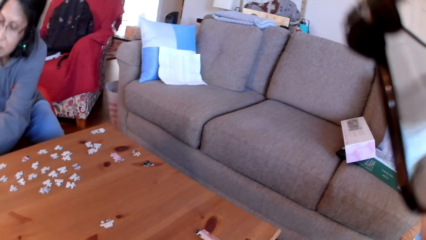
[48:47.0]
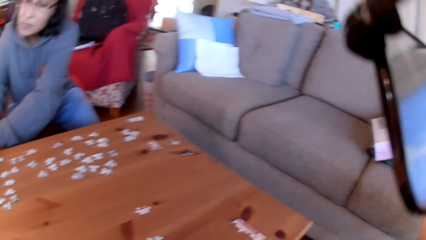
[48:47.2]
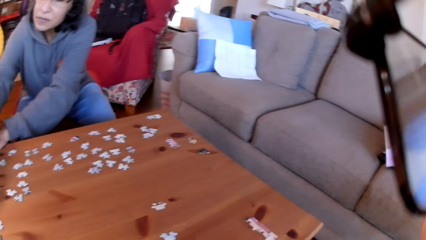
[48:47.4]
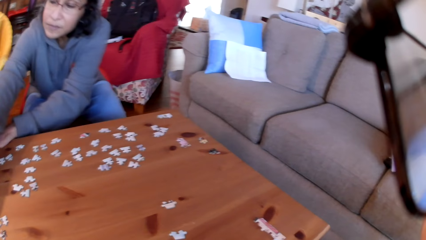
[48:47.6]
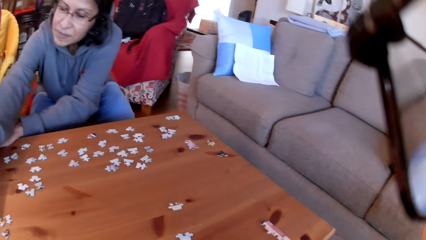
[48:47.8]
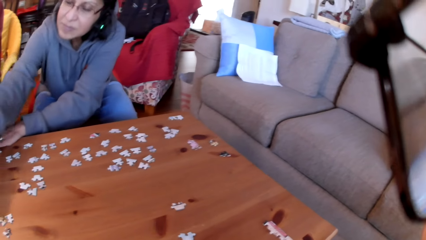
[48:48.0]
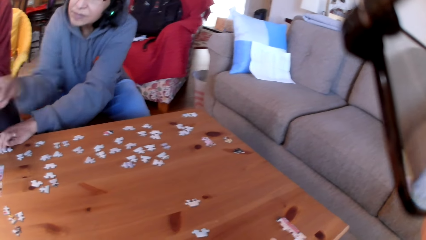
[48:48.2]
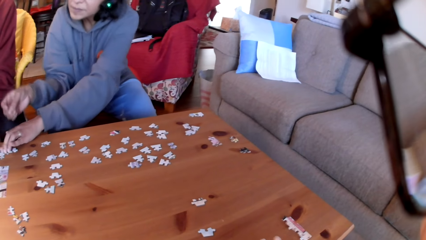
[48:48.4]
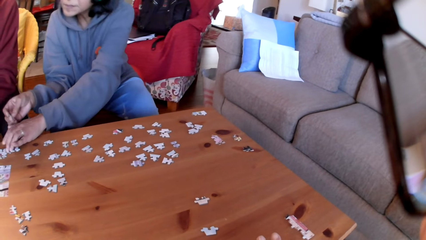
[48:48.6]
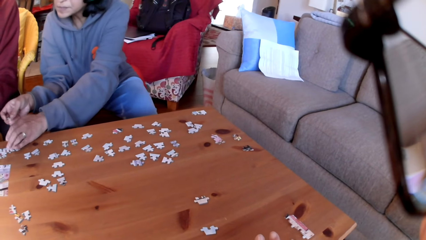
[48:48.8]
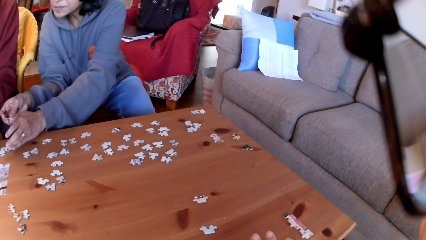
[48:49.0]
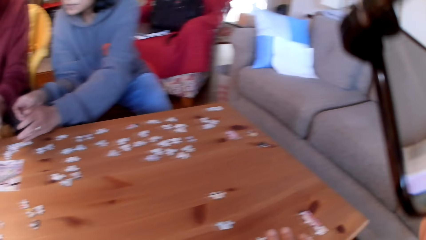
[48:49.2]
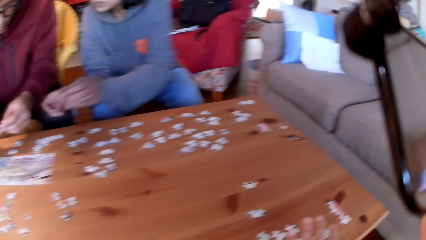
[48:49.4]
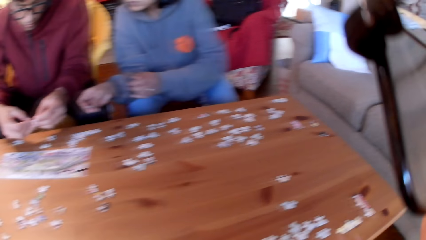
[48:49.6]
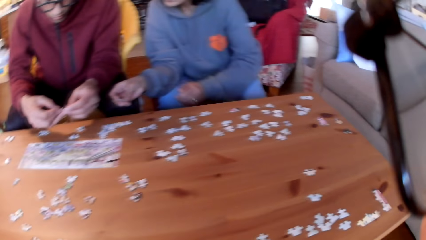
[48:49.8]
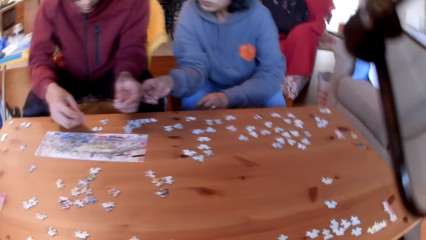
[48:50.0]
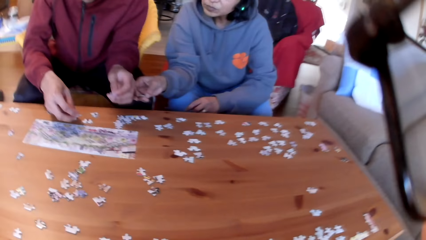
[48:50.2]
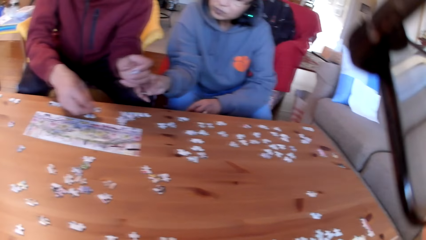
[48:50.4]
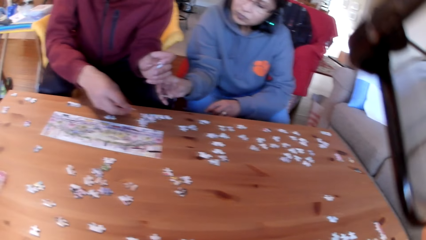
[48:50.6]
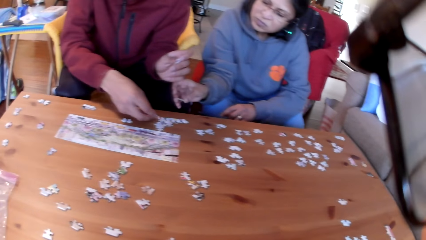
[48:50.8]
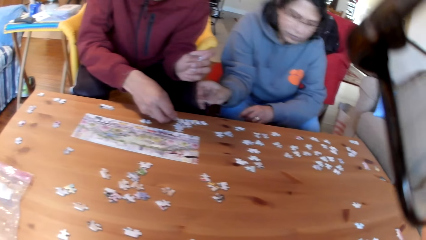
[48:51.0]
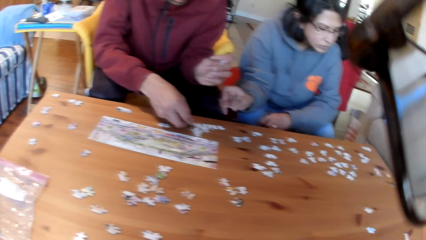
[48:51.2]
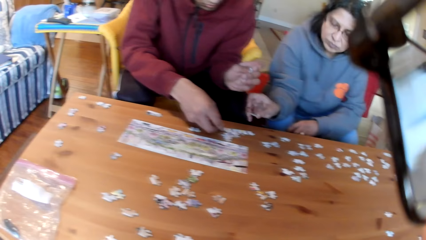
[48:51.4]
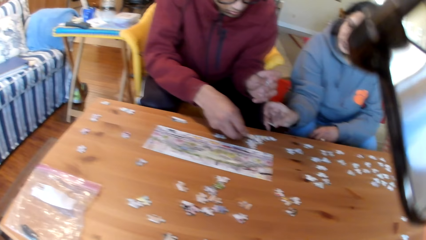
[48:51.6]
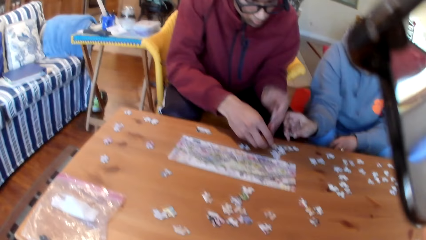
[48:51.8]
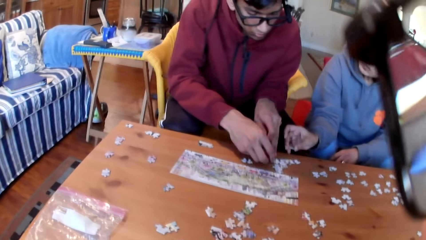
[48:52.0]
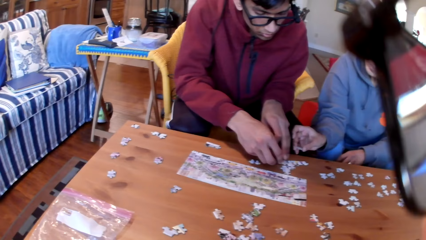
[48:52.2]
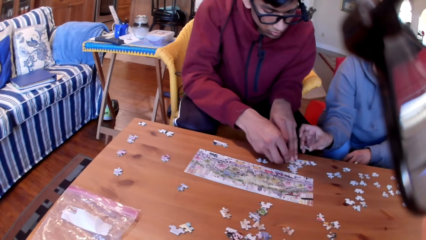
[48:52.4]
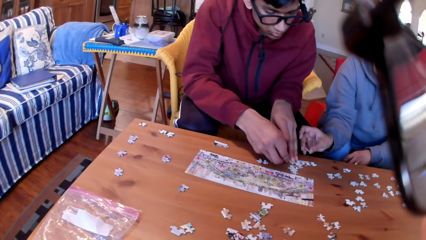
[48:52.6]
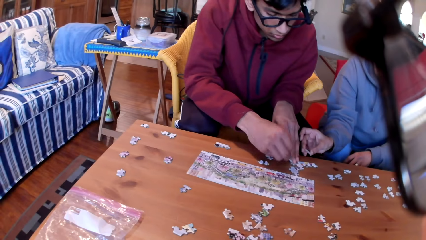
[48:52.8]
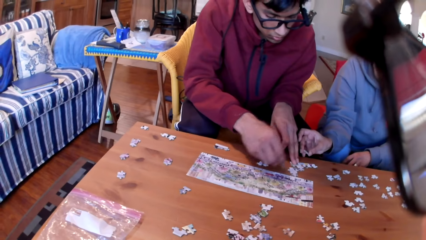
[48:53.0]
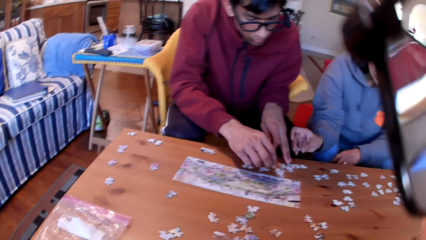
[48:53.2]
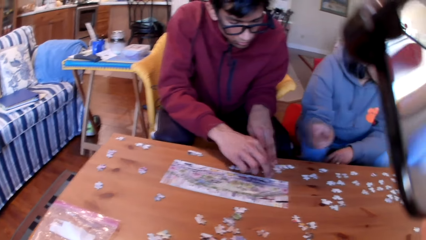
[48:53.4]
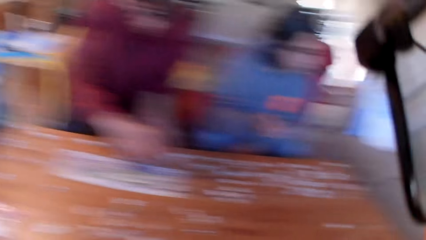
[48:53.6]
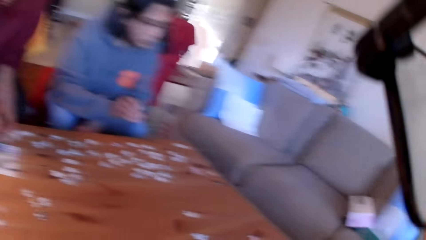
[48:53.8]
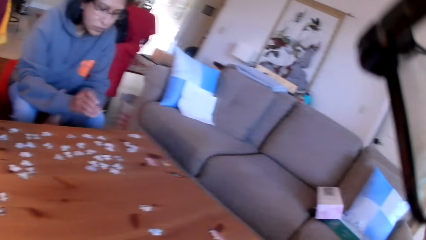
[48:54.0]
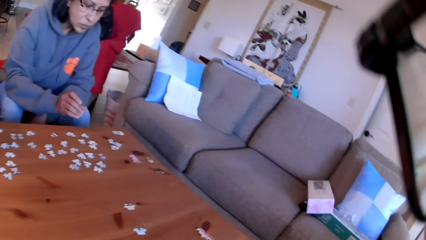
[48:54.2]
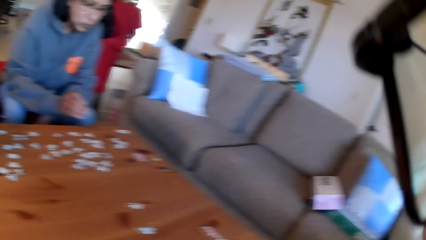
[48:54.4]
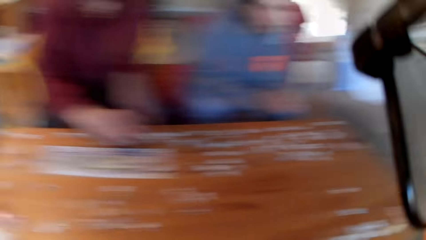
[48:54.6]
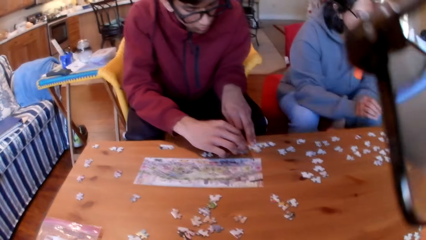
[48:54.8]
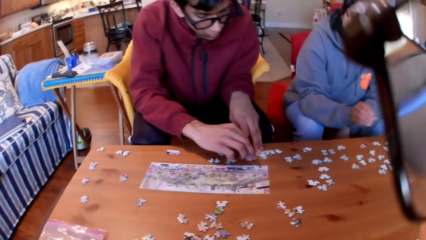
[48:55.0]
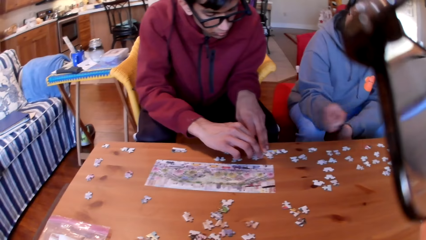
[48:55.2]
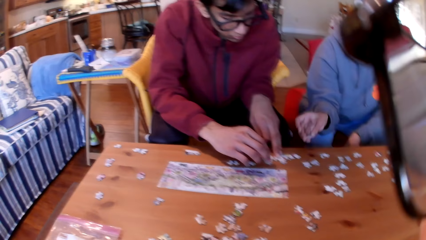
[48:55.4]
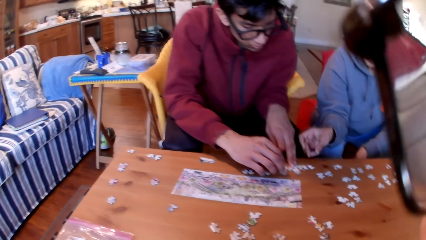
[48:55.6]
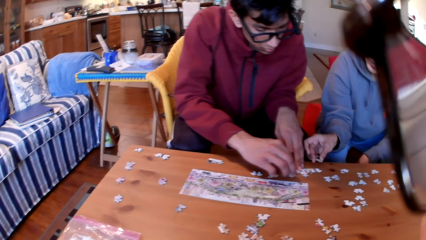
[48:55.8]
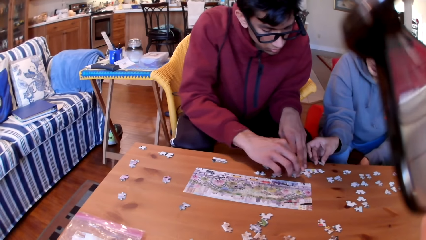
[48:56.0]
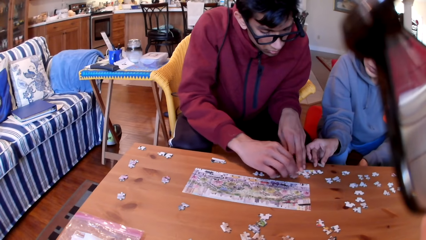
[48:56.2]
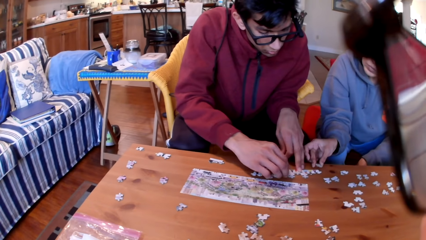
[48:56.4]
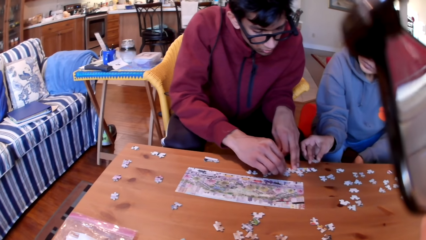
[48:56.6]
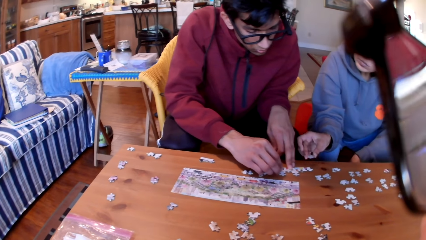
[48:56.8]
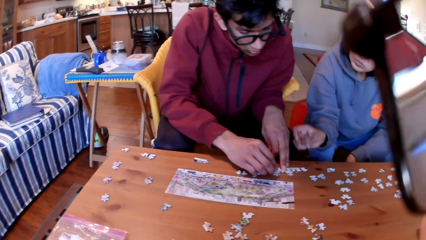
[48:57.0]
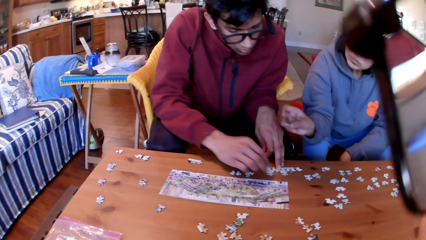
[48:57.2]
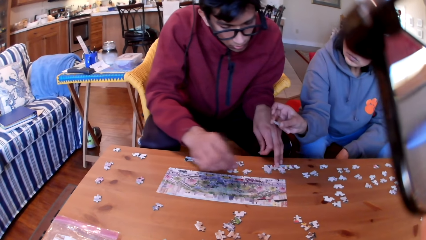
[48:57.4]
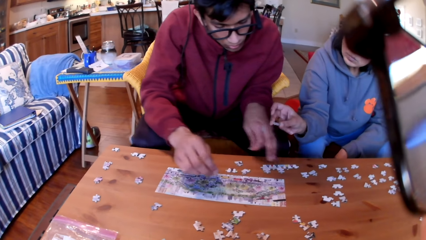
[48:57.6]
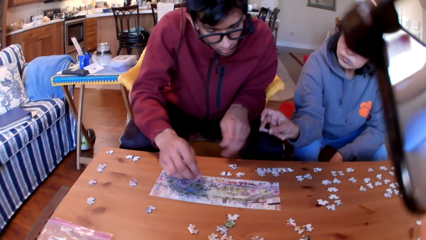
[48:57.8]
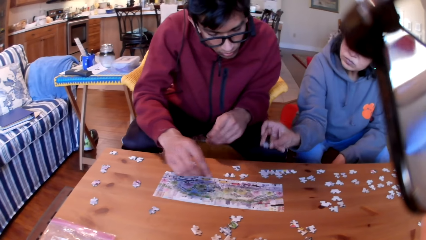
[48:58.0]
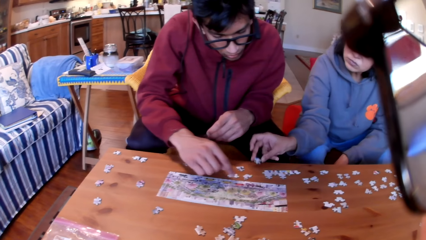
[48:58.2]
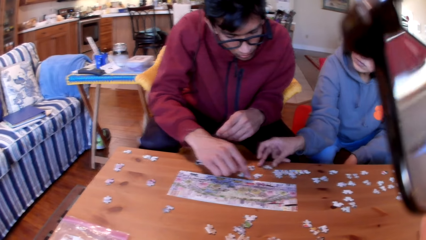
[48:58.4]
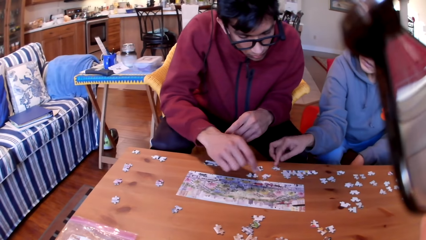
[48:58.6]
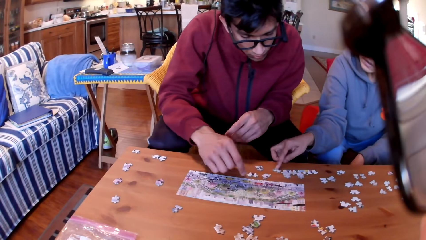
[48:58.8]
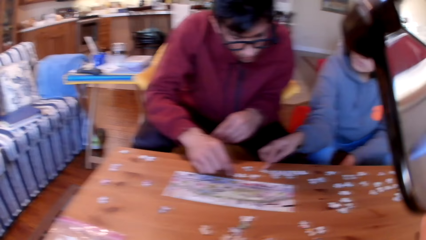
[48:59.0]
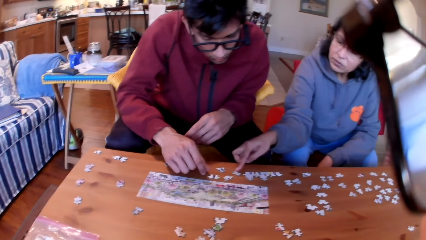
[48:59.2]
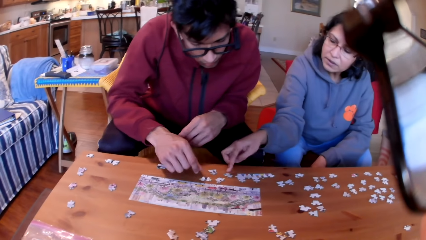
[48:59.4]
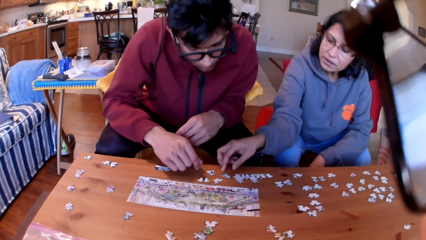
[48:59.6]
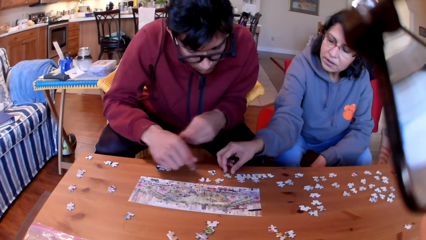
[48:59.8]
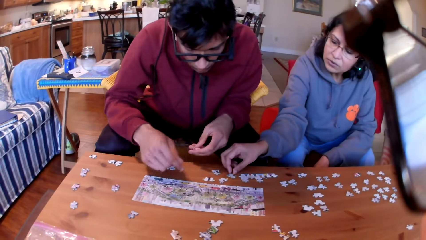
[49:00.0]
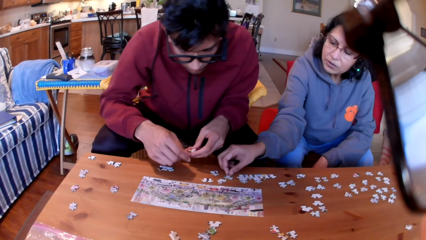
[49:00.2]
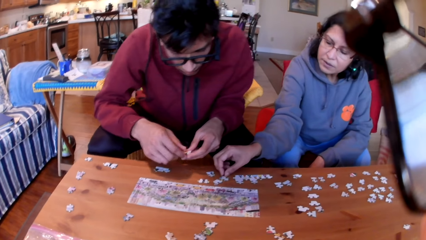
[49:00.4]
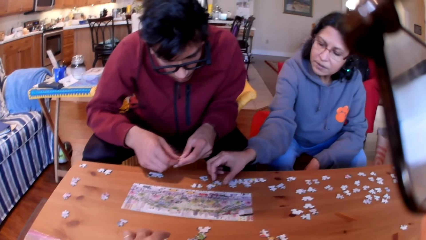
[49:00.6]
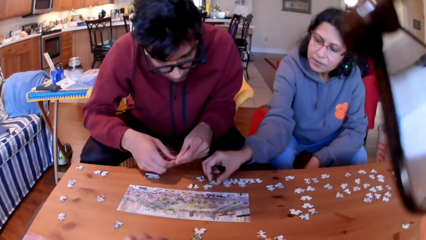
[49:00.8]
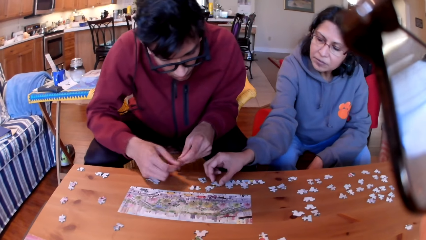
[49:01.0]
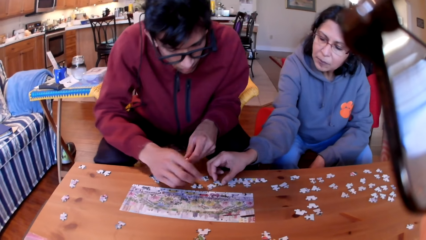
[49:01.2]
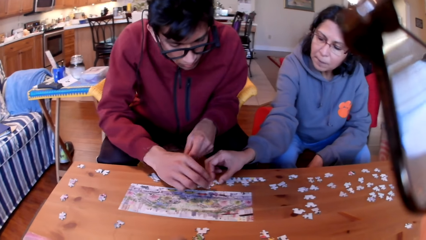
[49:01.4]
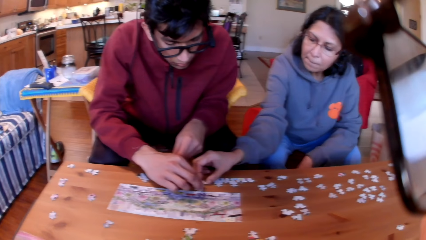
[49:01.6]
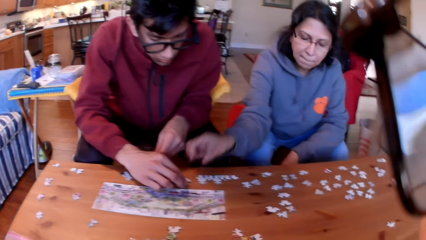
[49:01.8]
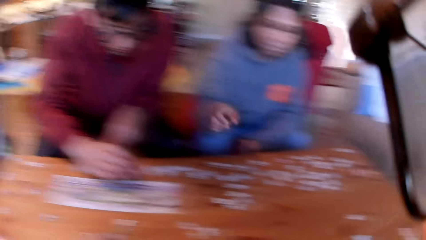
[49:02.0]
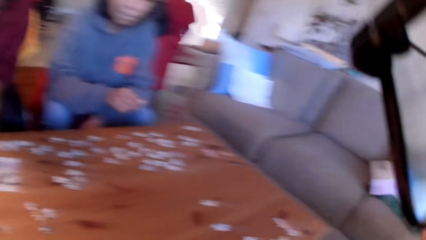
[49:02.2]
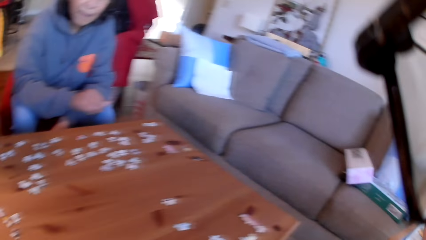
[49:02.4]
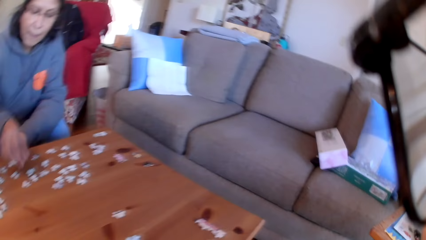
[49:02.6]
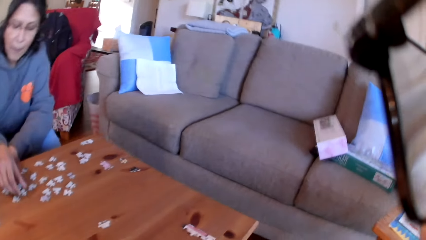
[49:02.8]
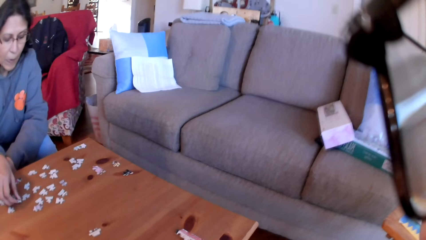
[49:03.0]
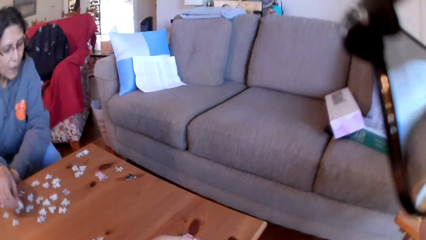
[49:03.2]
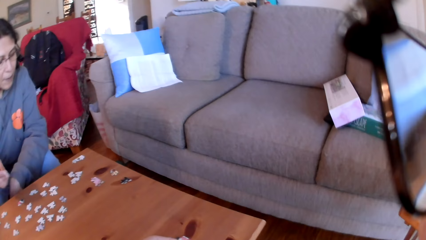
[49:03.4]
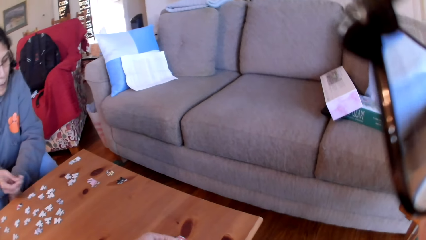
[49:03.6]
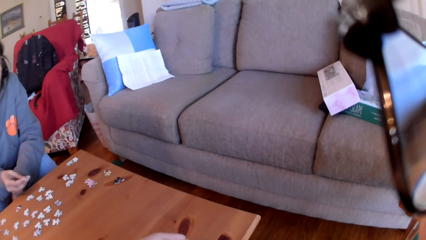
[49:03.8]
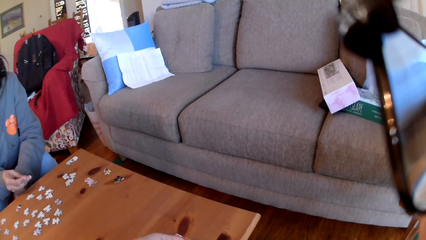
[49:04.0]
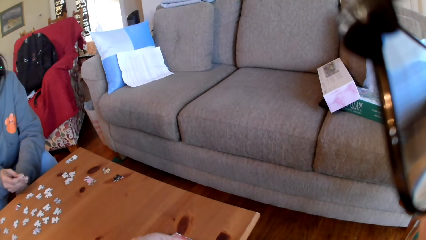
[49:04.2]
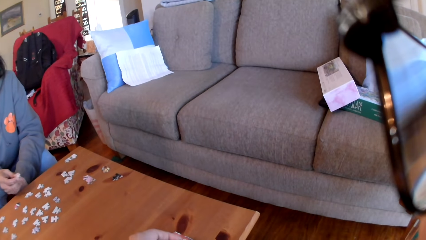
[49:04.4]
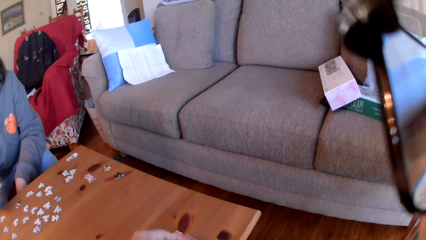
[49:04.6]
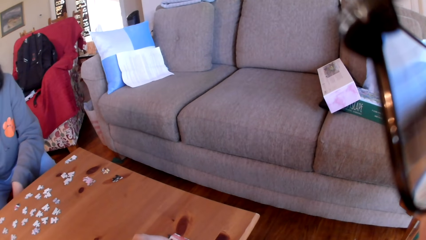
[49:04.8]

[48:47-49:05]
A woman arranges the jigsaw puzzle. The woman holds a puzzle. A man moves a puzzle on the table. The man arranges the jigsaw puzzle, puts the puzzle on the table and joins the puzzles. The camera wearer looks at the table. They look around. The woman gives the man a jigsaw puzzle. The woman puts the puzzle on the table. The man arranges the jigsaw puzzle. The woman picks a jigsaw puzzle. The man looks at the puzzles. The woman puts the jigsaw puzzle on the table and touches the puzzle. The man takes a puzzle. The camera wearer looks at the table. The woman picks a jigsaw puzzle. The camera wearer joins the puzzles.
